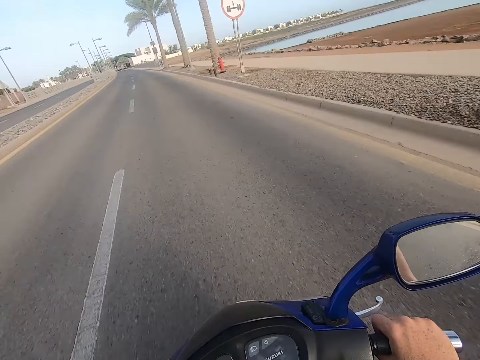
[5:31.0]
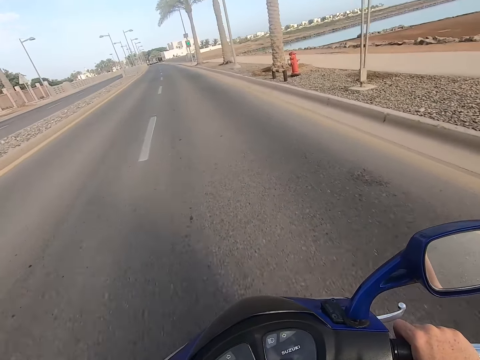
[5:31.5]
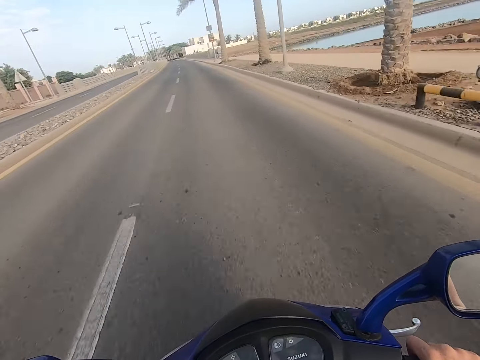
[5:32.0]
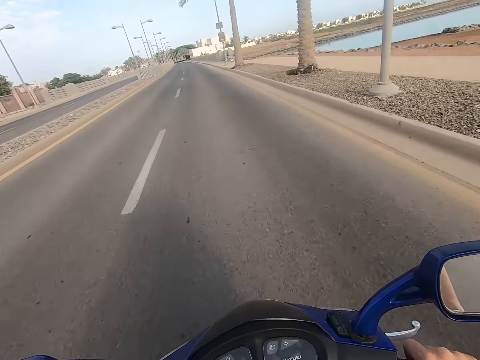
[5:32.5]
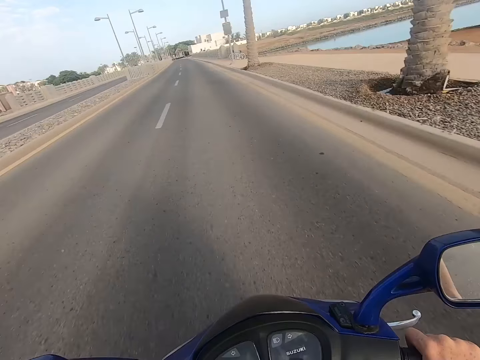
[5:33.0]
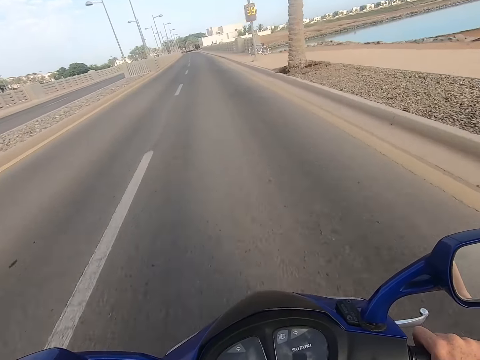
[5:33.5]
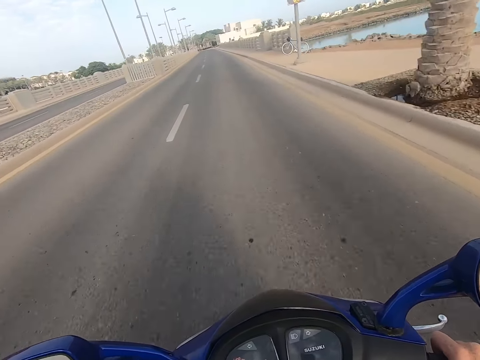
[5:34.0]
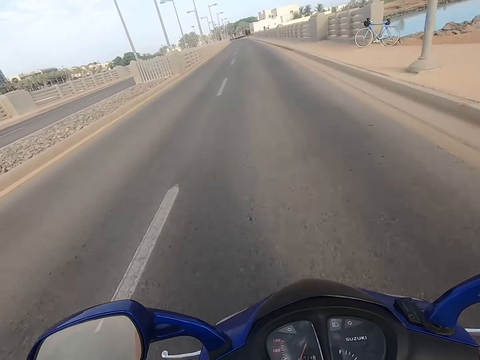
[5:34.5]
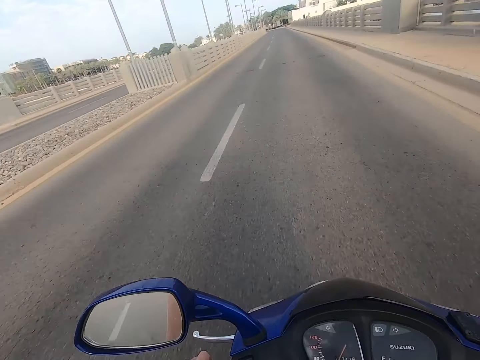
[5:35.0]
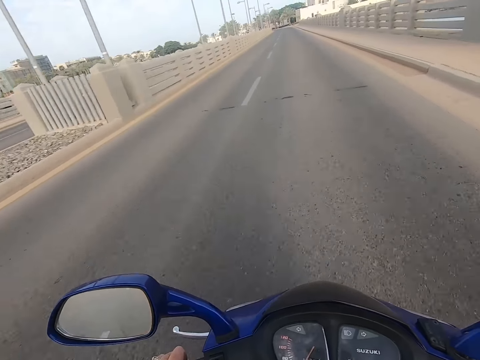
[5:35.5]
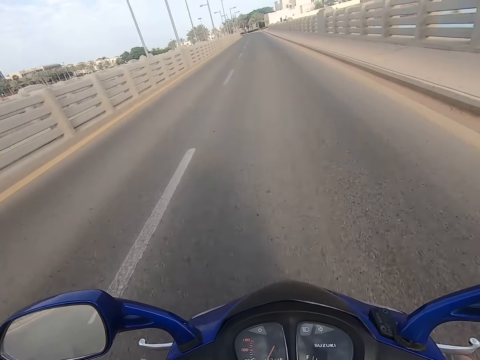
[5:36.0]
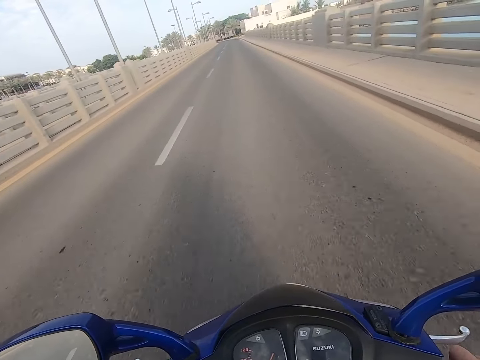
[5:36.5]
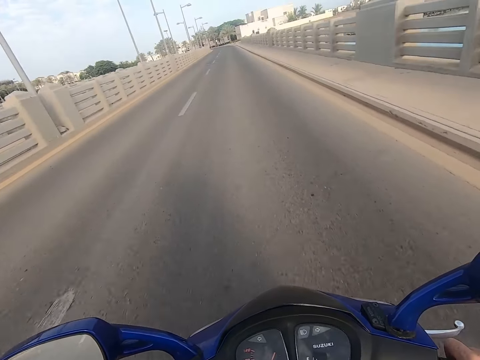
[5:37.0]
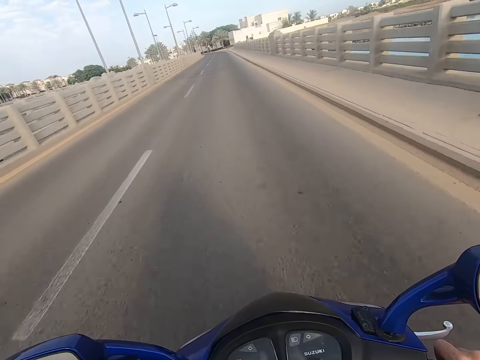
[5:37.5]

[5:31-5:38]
The camera wearer rides the motorbike.

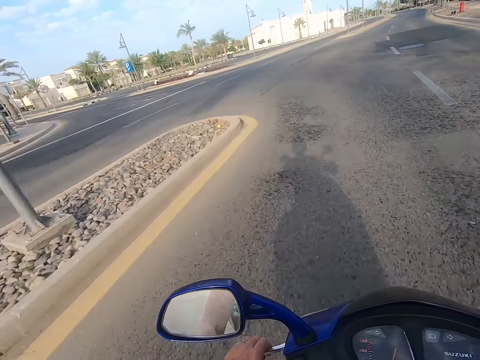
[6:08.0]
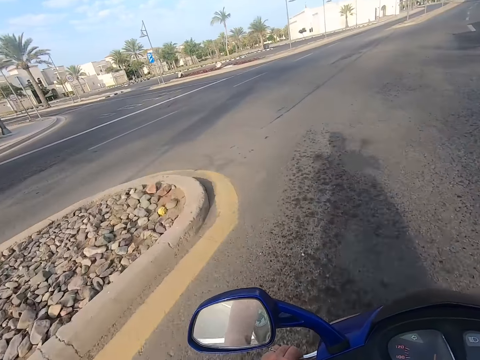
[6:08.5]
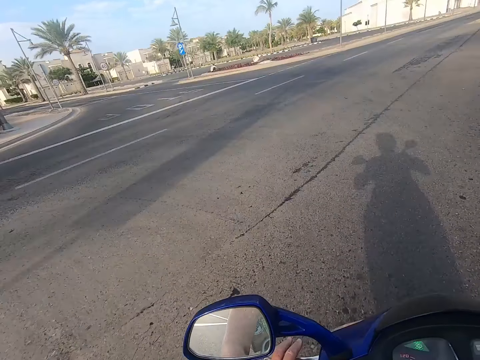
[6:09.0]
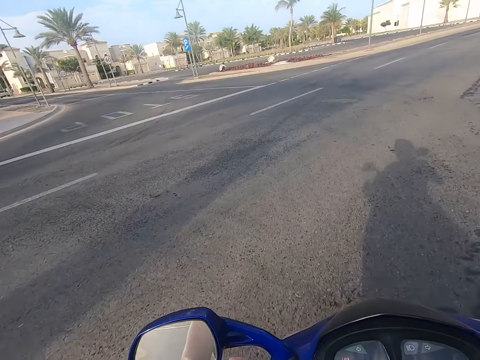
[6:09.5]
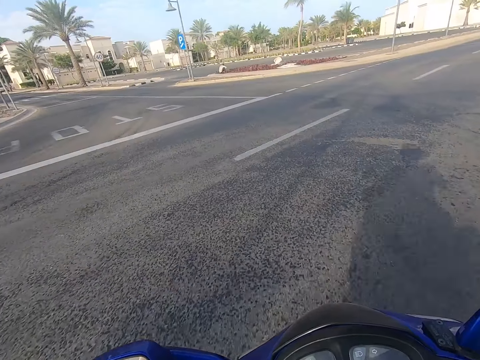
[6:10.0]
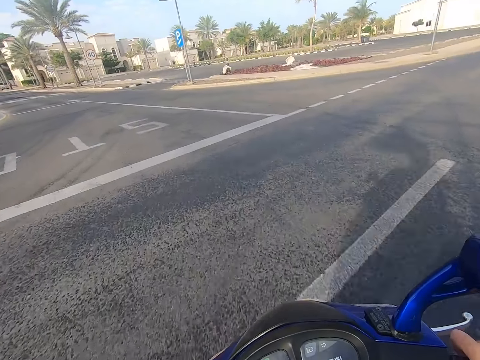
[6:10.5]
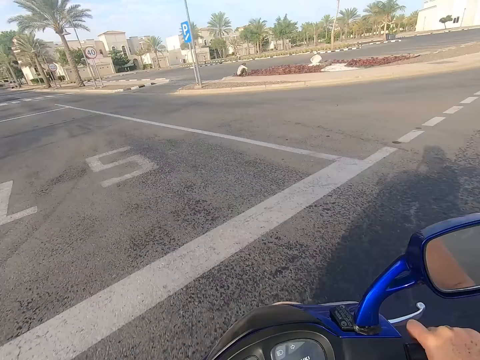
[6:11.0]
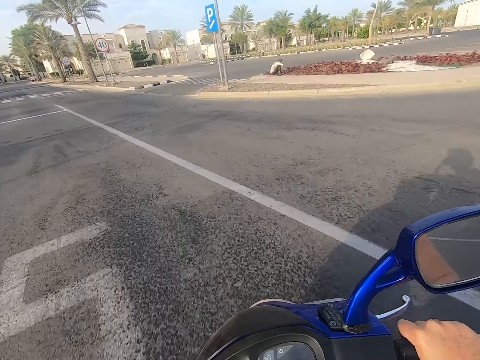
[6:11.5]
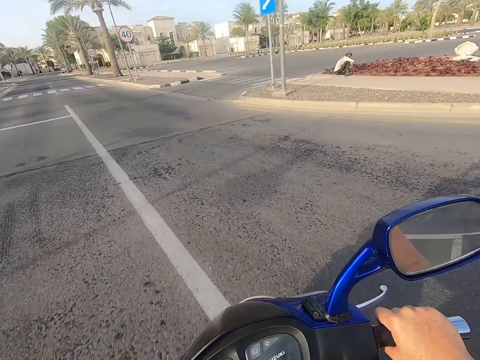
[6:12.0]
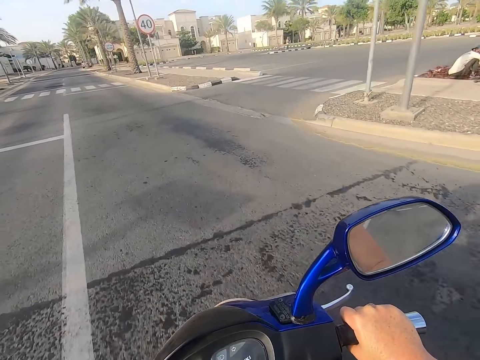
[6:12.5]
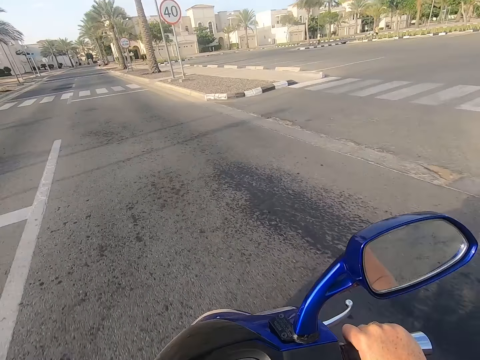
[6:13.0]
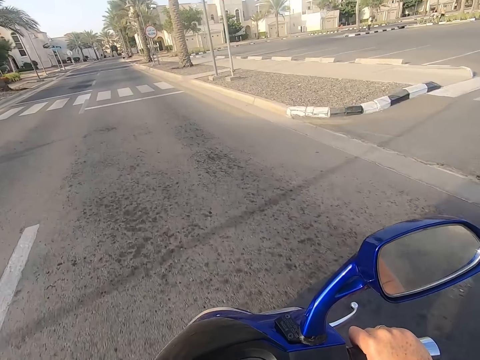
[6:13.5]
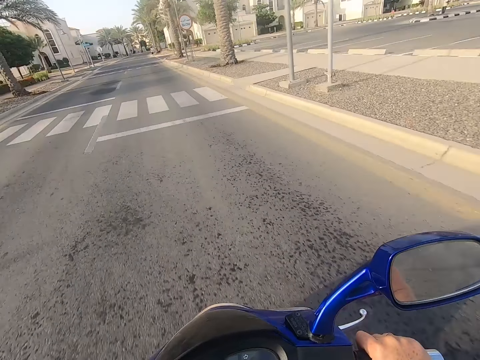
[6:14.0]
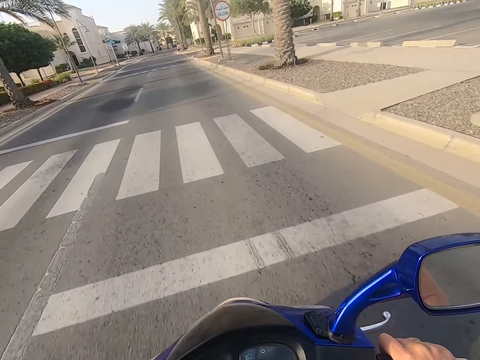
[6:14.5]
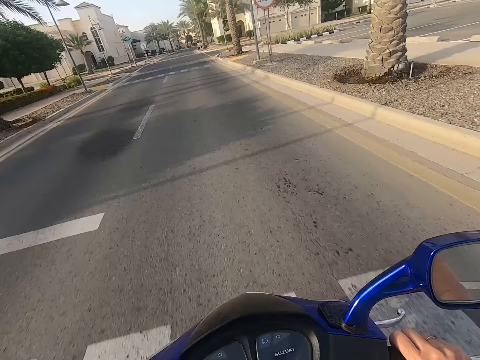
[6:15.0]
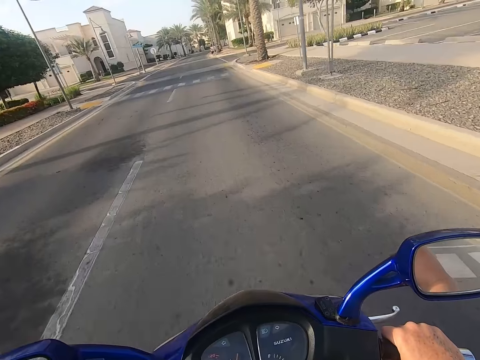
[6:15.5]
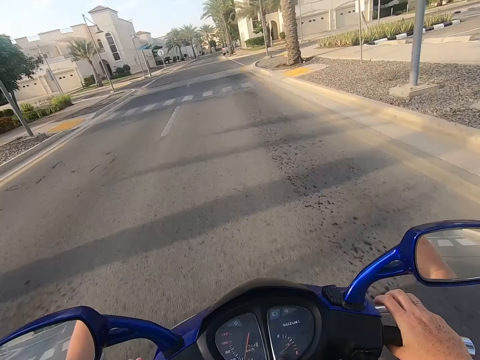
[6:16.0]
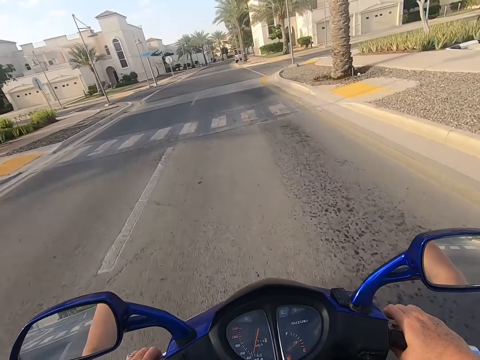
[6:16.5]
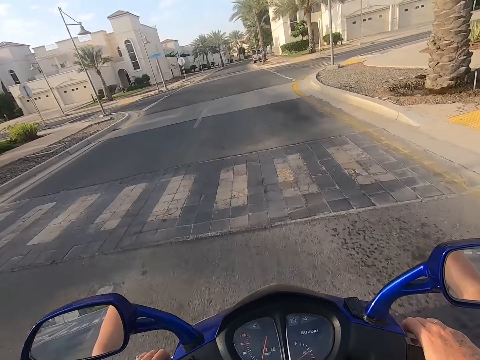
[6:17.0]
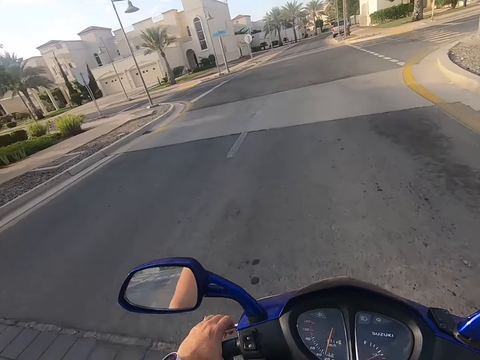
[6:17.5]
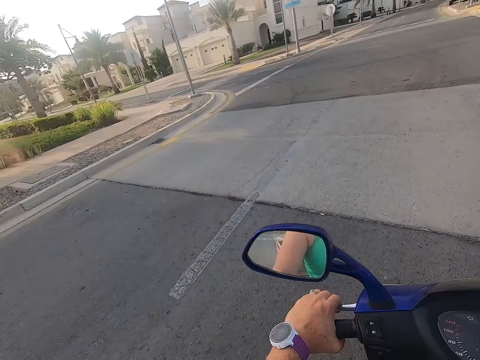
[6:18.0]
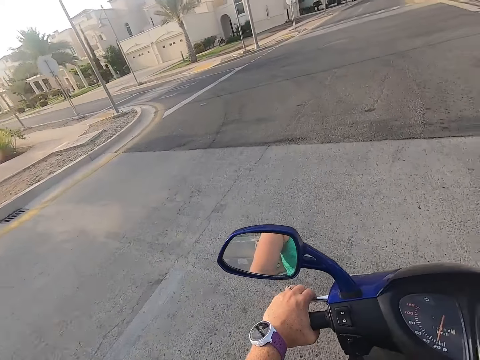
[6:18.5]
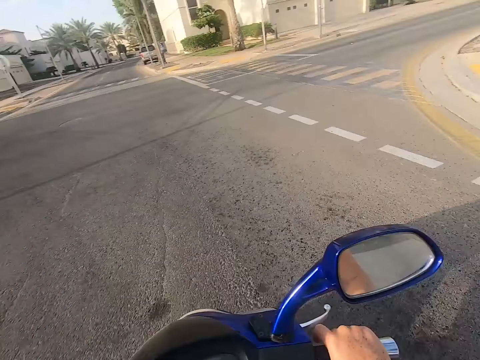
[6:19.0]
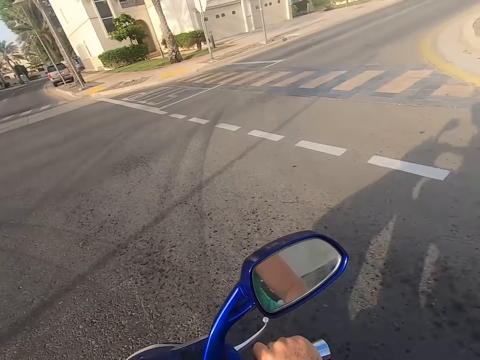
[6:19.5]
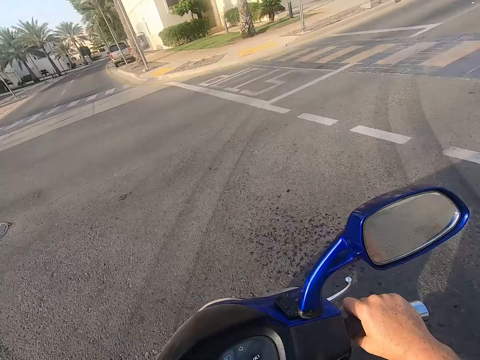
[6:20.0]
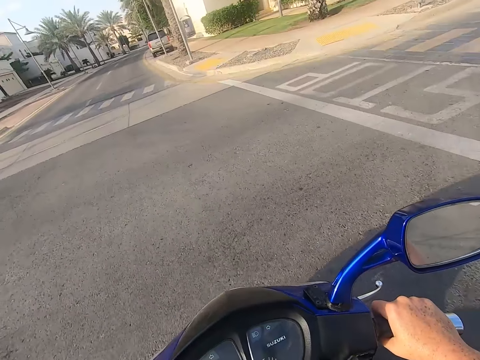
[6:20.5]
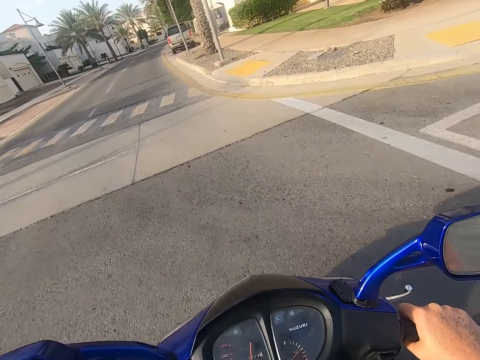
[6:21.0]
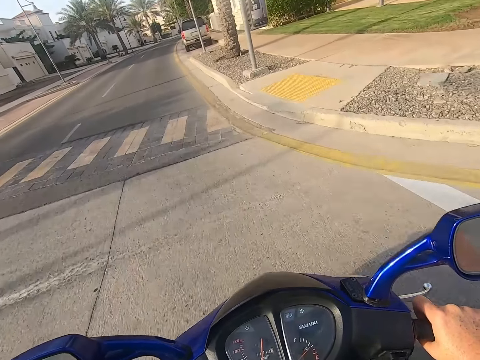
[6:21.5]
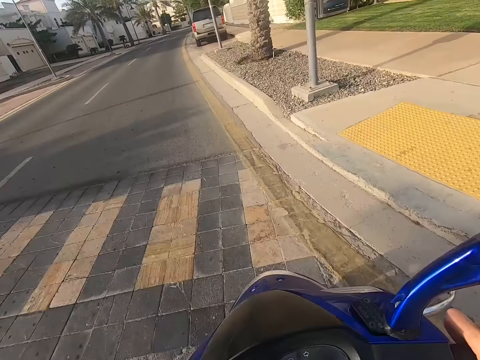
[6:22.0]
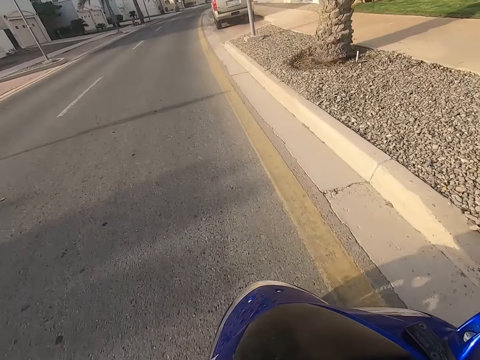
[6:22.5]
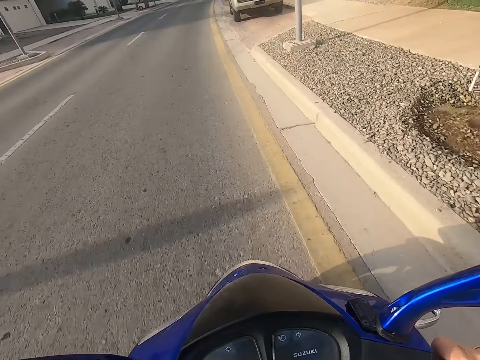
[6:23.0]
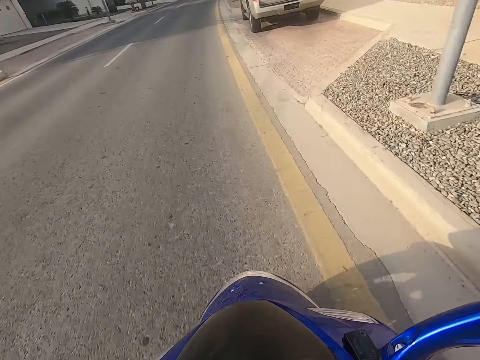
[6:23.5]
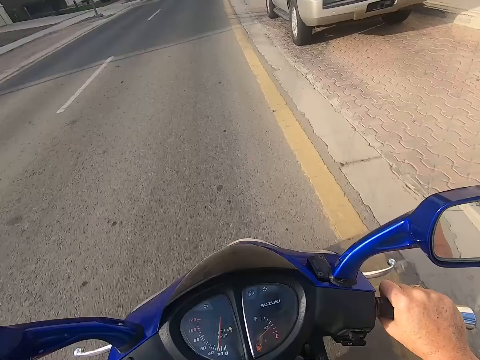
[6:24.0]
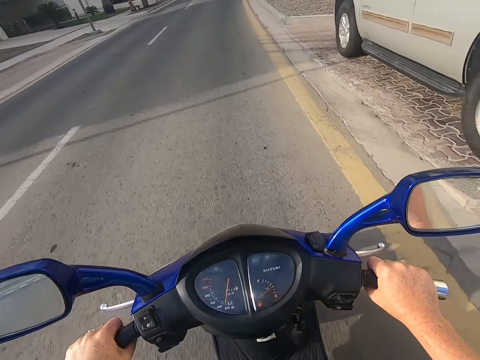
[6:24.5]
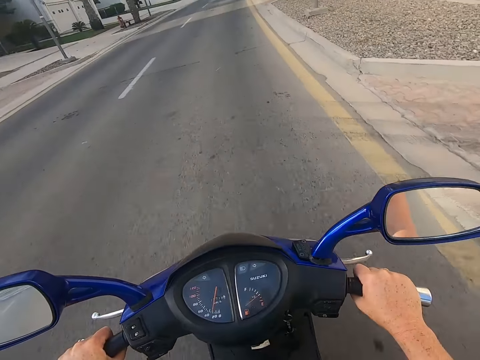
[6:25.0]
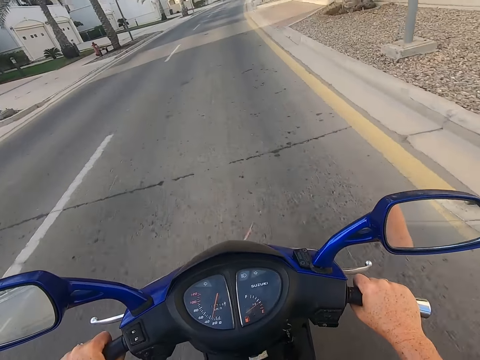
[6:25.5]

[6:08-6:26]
The camera wearer takes a turn on the road. They ride the motorbike. They take a turn on the road. They ride the motorbike.

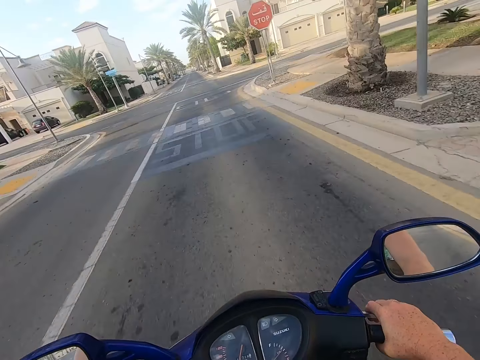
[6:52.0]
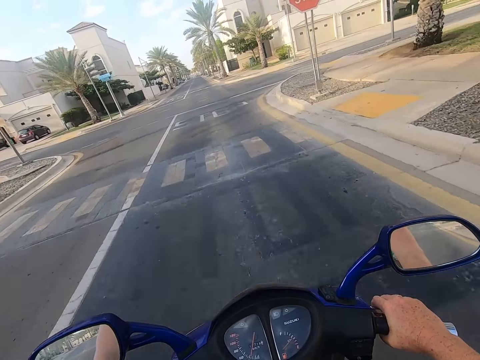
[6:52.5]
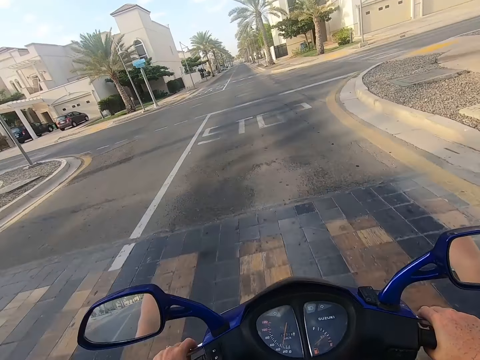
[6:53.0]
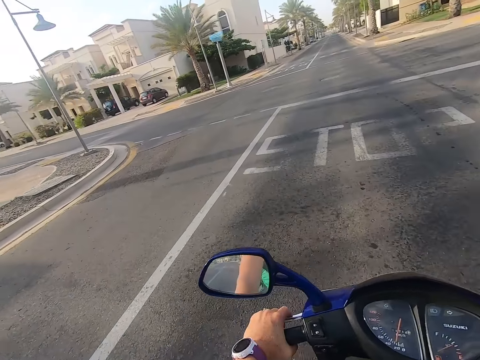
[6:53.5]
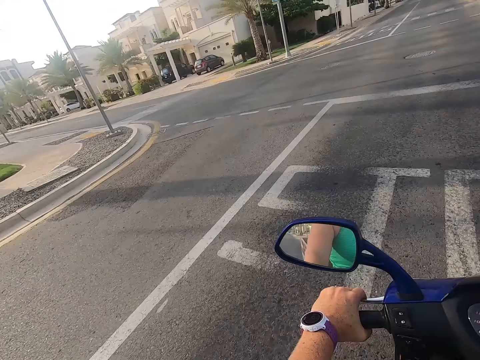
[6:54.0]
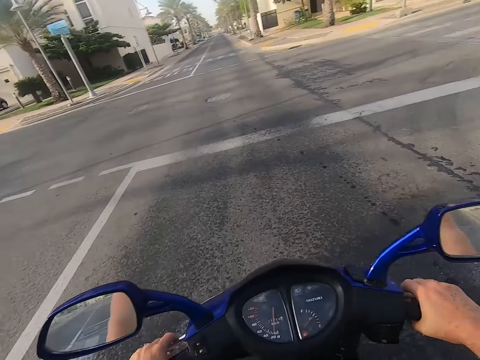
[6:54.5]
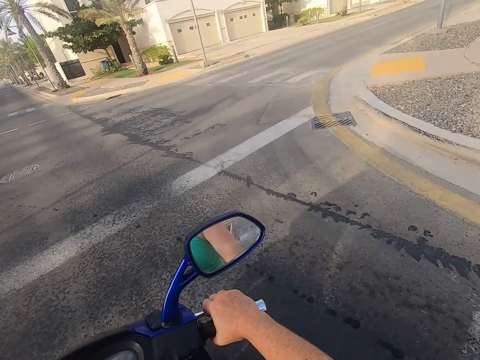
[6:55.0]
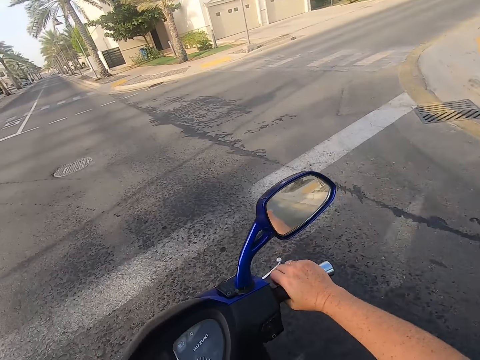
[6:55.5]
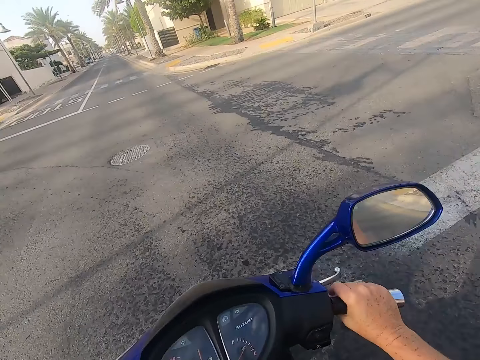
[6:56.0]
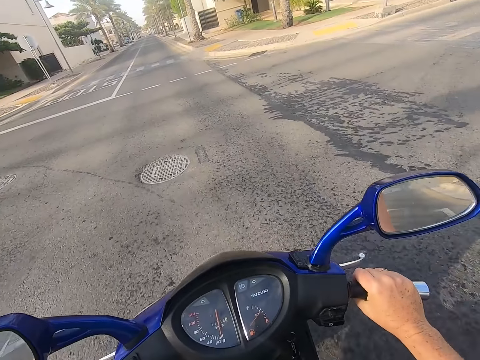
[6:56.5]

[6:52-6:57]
The camera wearer looks around the road.
